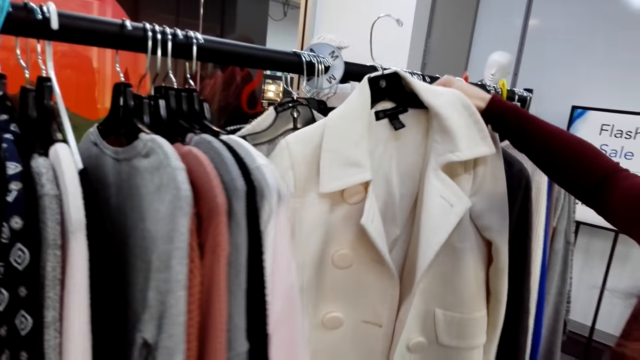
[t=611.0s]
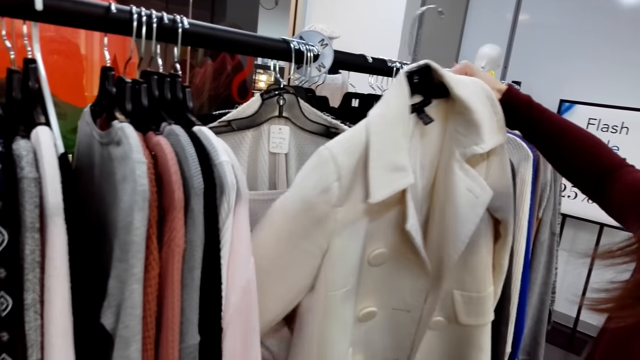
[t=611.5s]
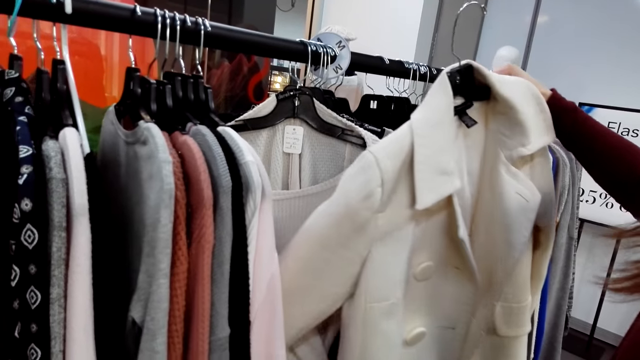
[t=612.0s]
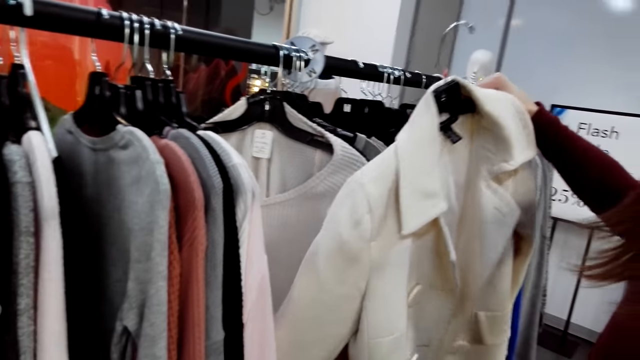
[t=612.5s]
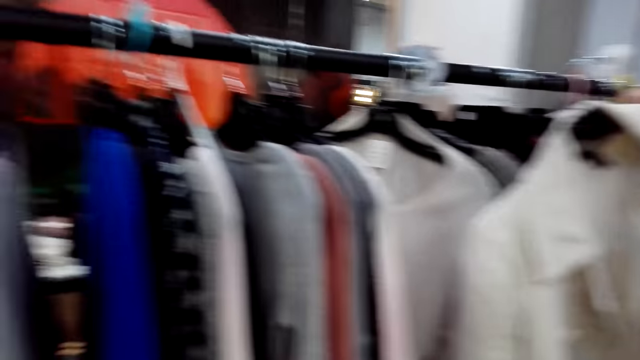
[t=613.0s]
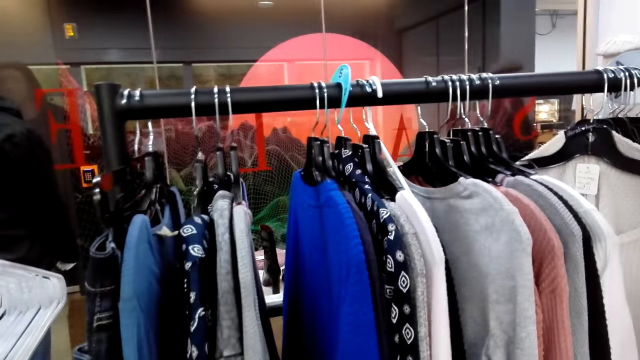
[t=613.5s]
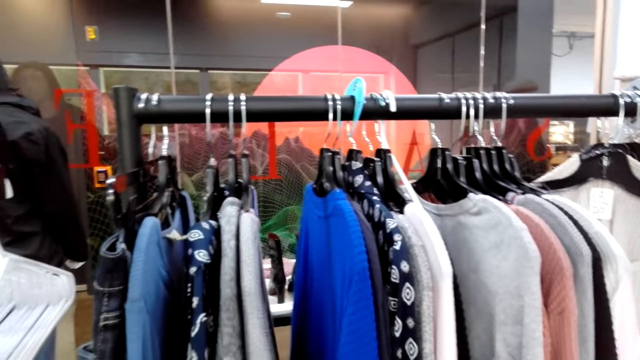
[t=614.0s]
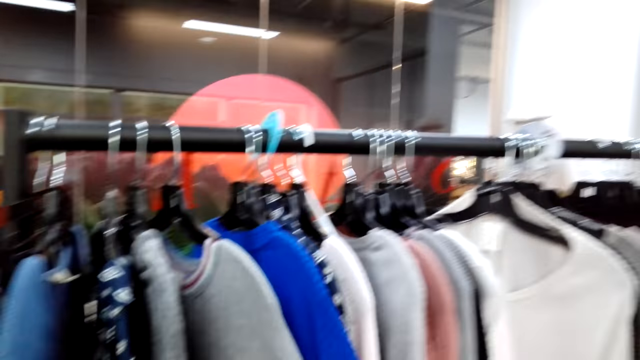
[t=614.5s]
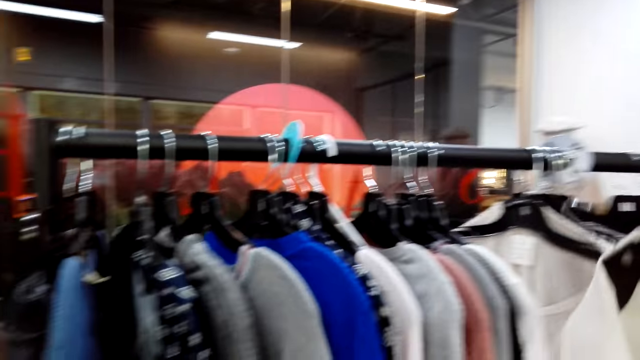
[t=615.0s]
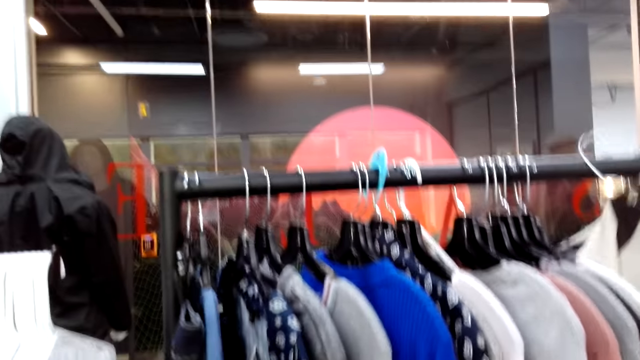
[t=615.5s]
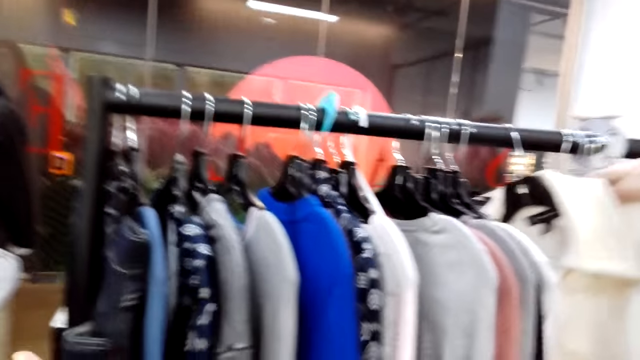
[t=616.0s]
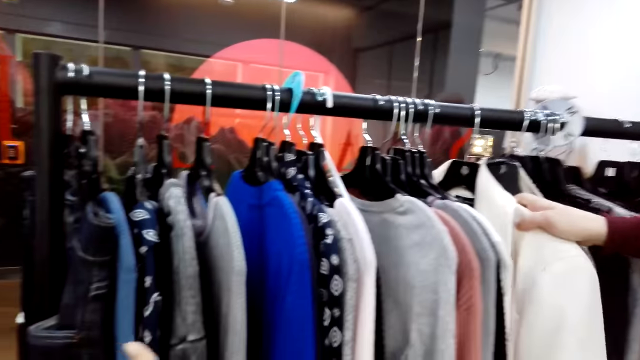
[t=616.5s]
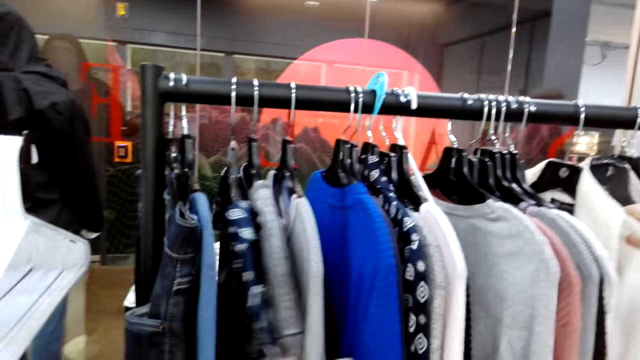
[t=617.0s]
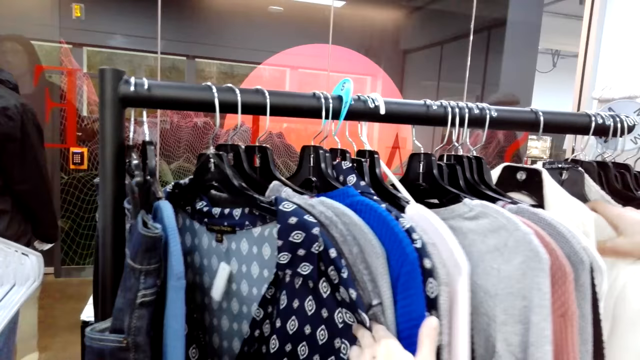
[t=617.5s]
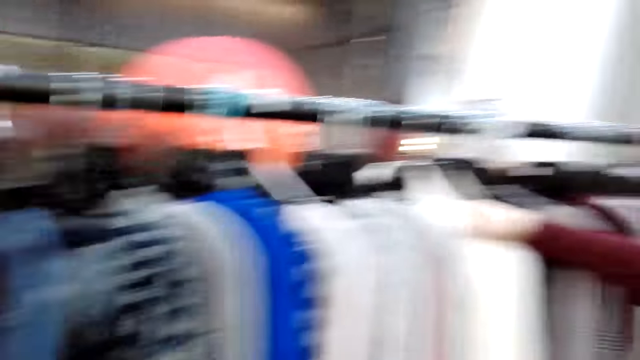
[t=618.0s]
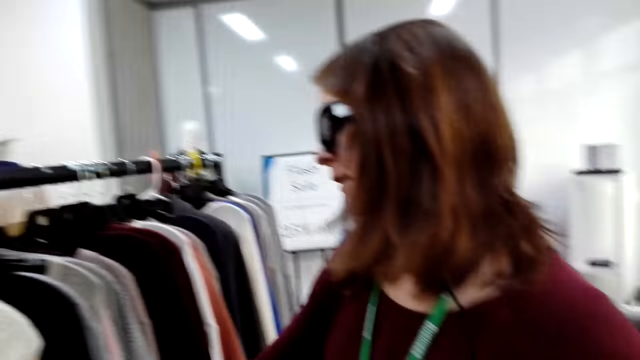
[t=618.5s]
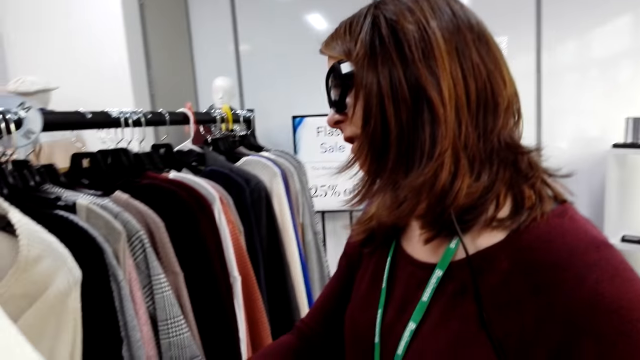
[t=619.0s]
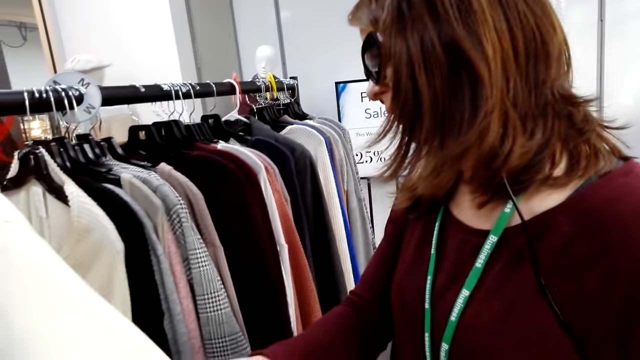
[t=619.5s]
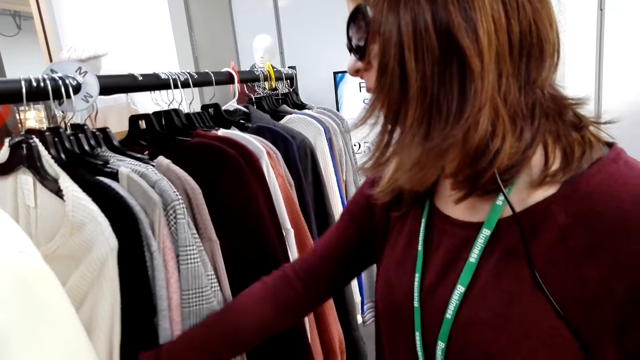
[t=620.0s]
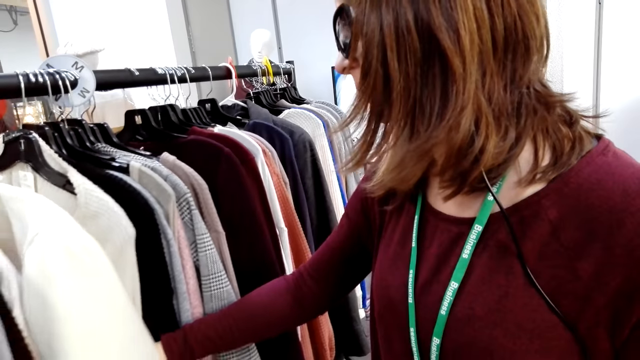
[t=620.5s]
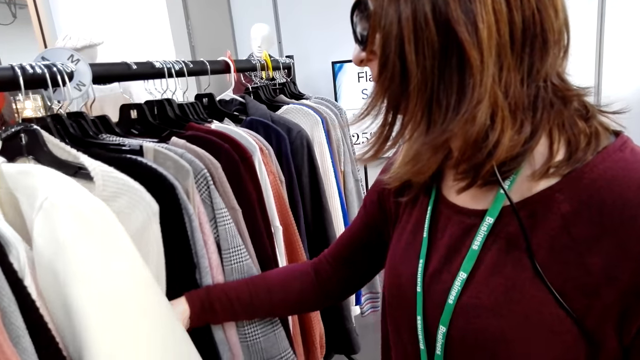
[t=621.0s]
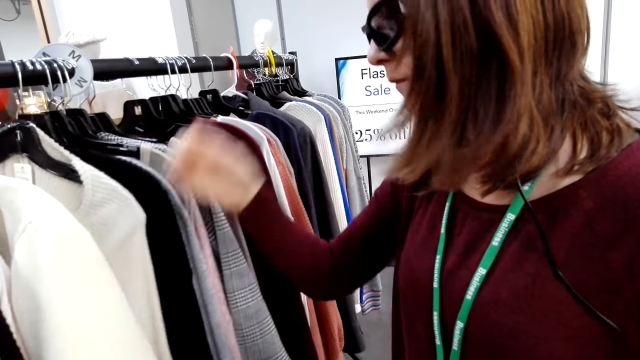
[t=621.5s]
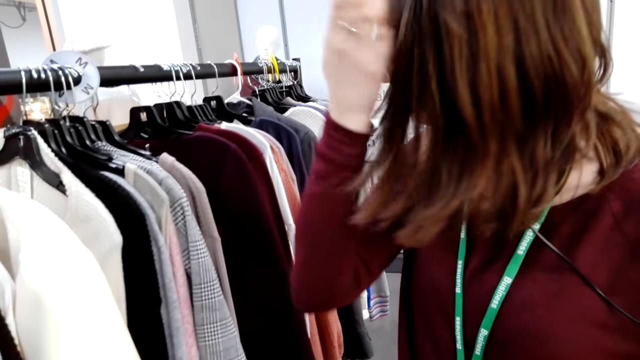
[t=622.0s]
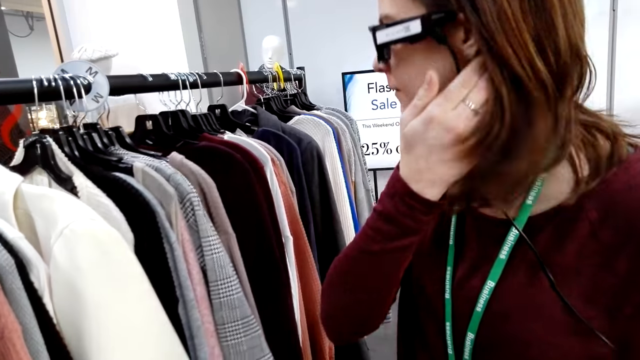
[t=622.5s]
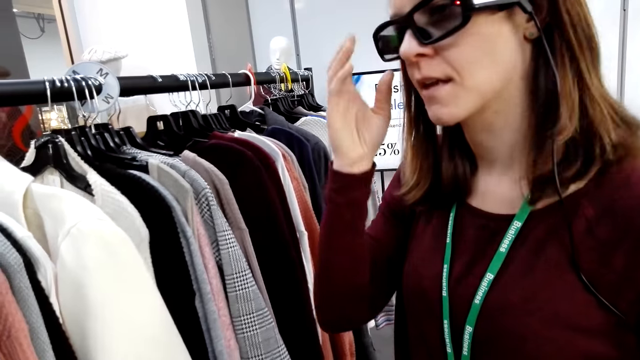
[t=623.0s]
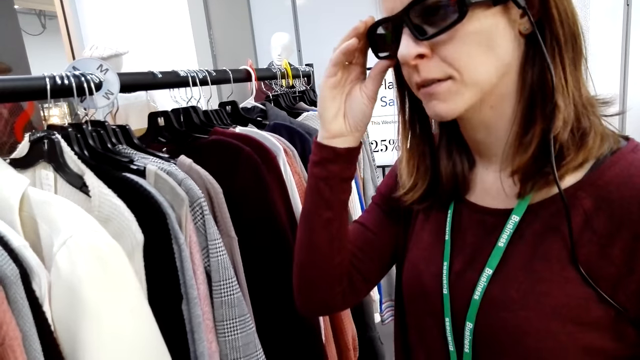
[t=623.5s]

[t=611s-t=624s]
The camera wearer looks at the coat. They look at the cloths. They touch the cloths. The woman hangs a cloth. The camera wearer converses to the woman. The woman returns the coat. The camera wearer touches the cloths. They look at the woman. The woman touches her hair.

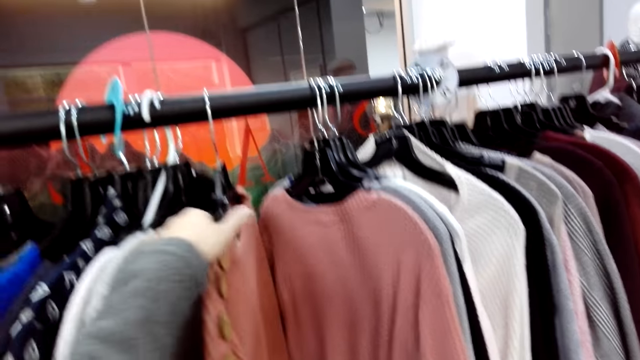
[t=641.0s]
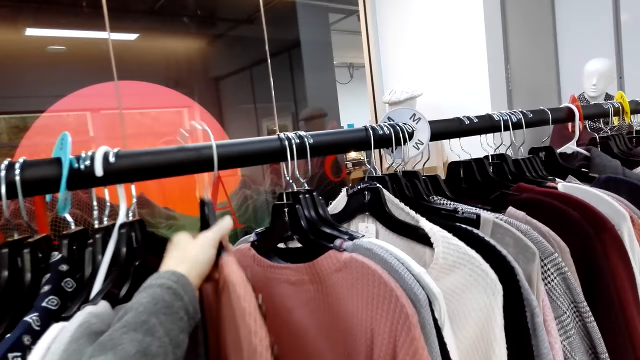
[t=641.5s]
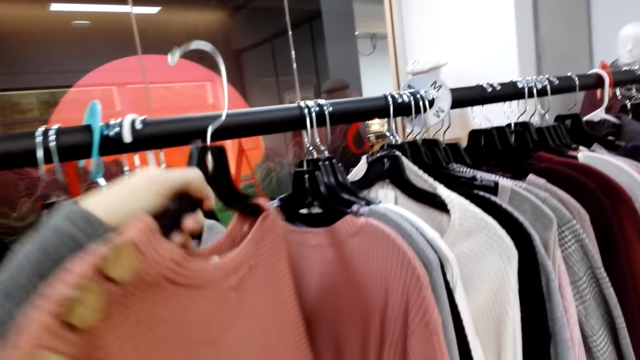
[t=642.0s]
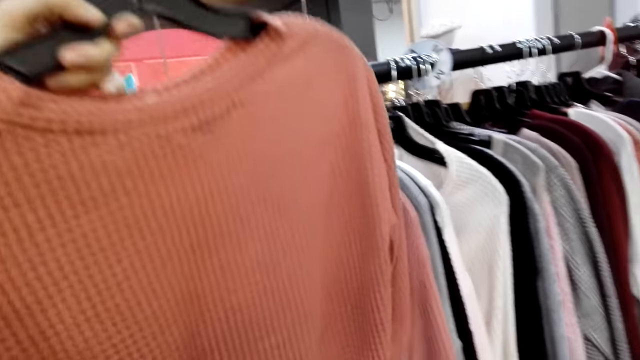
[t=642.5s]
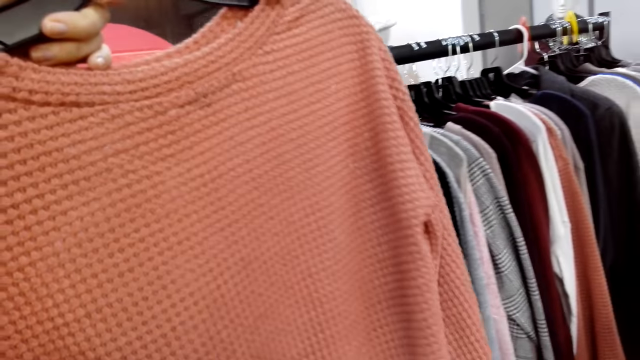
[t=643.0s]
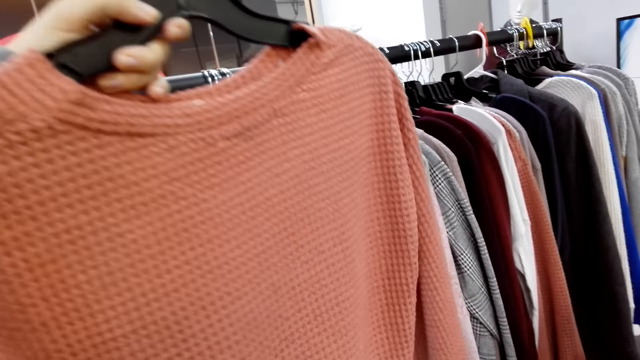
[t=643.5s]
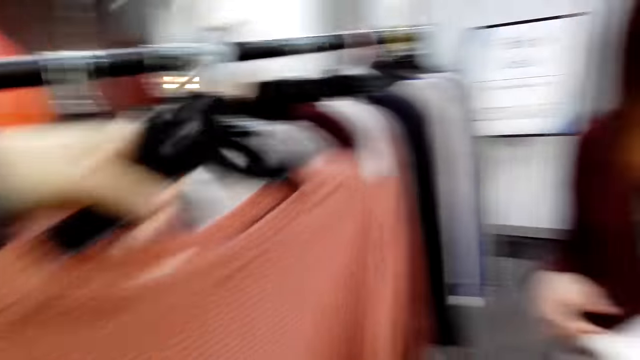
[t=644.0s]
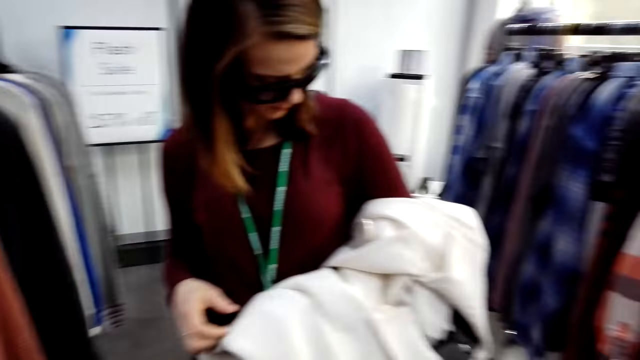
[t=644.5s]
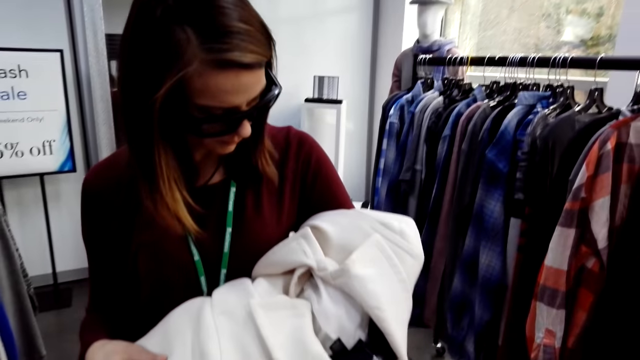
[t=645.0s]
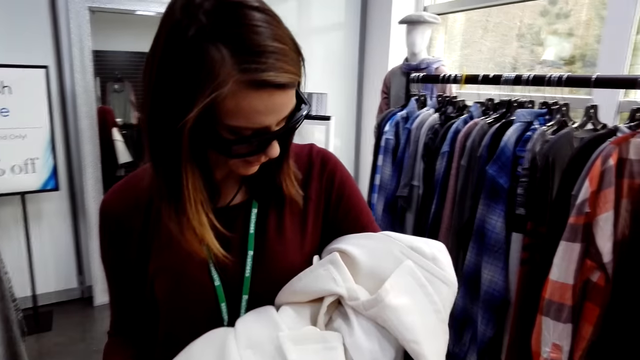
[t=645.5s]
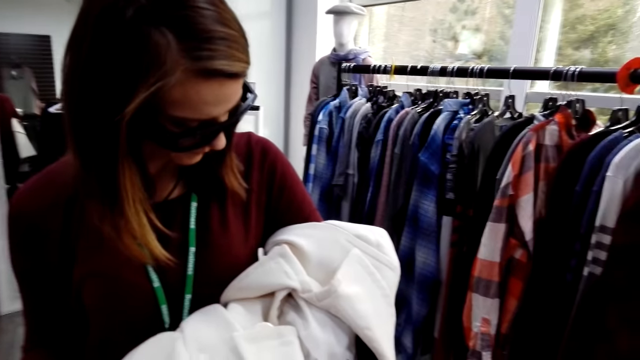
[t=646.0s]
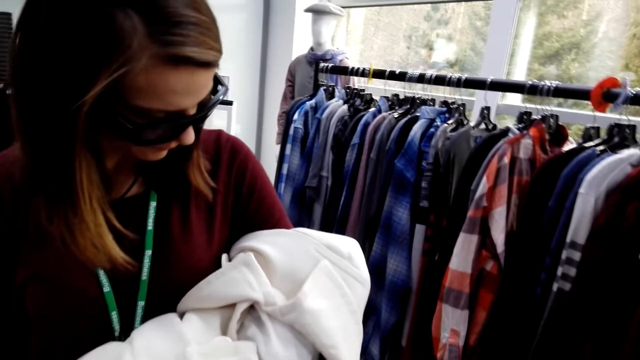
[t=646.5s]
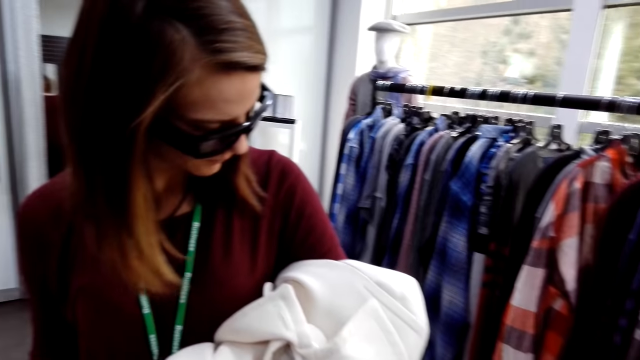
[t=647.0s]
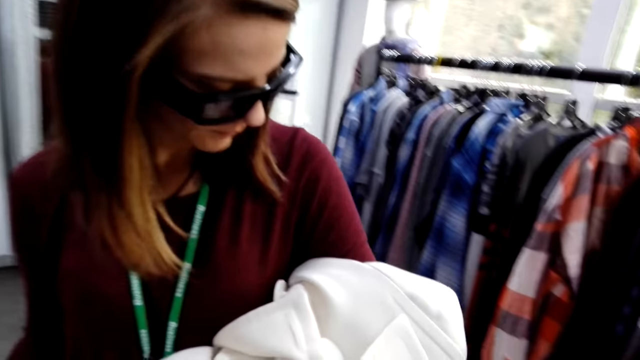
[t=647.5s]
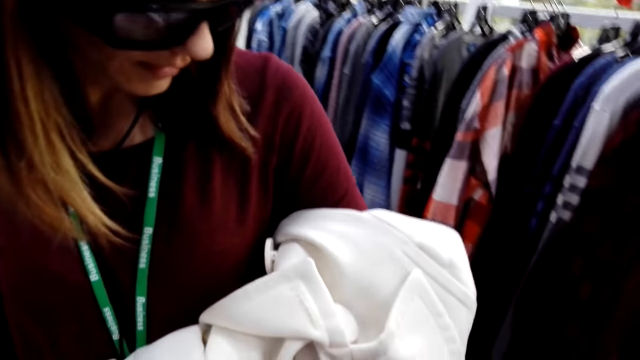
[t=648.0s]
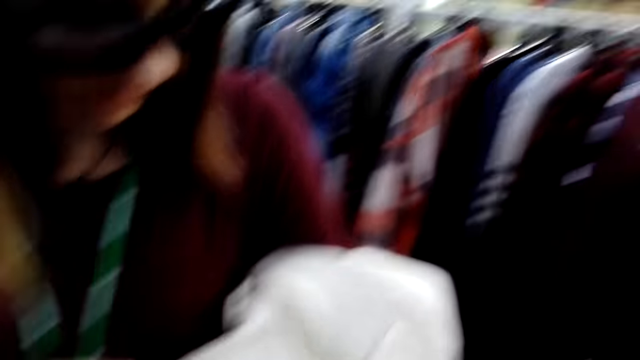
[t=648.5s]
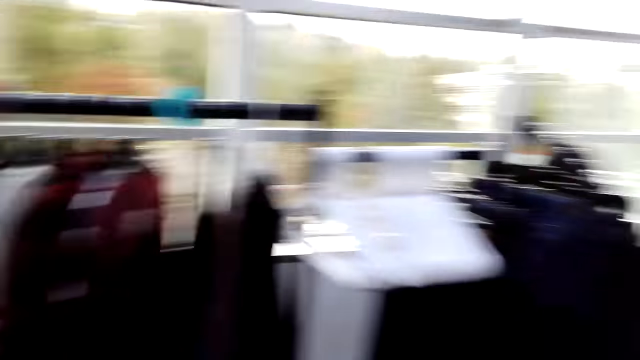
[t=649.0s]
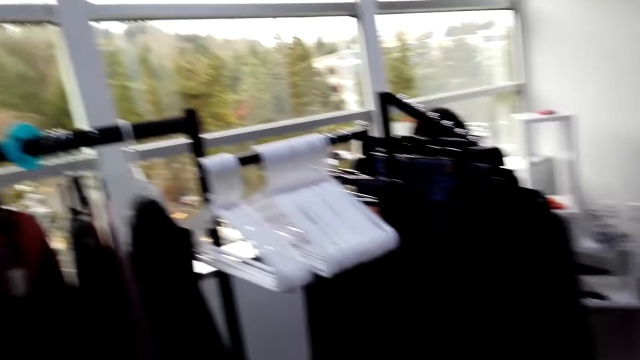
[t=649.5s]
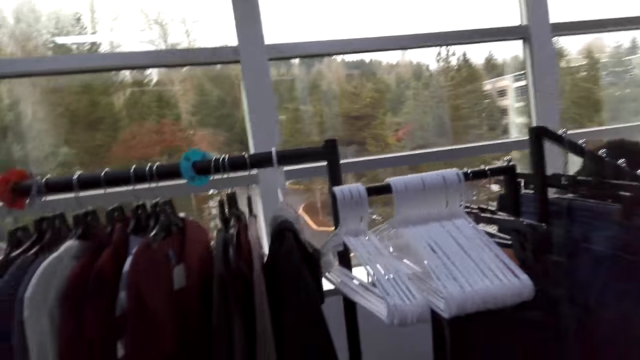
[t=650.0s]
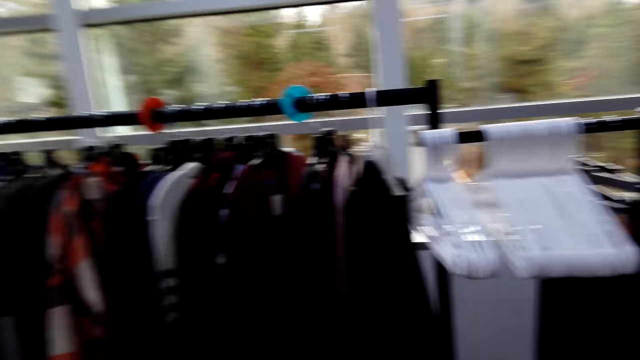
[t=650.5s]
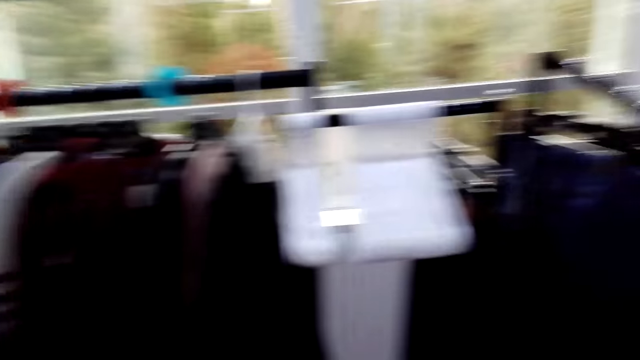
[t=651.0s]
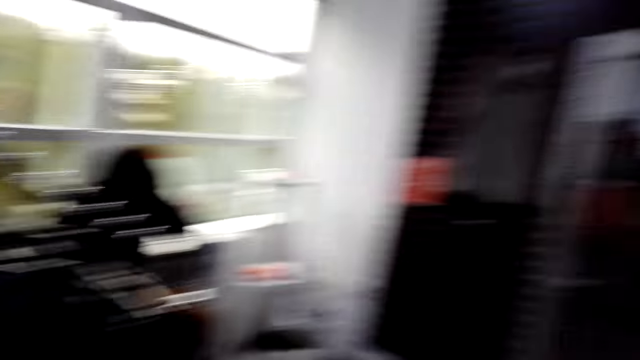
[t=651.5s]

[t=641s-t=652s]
The camera wearer takes a cloth. They look at the cloth. They look at the woman. They look at the coat. They look around the store.
